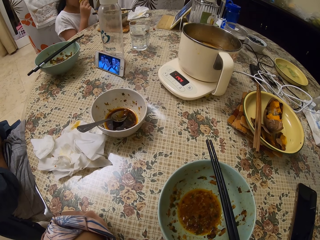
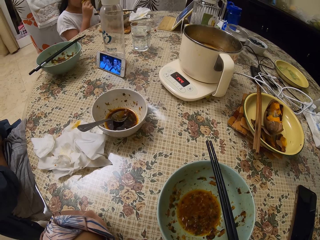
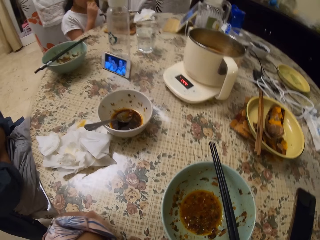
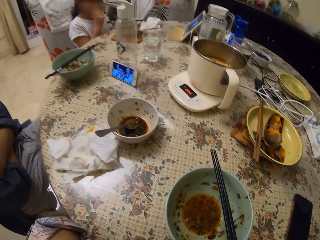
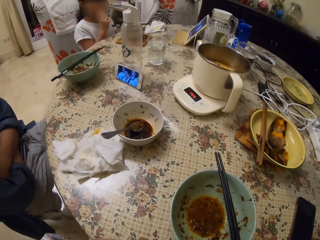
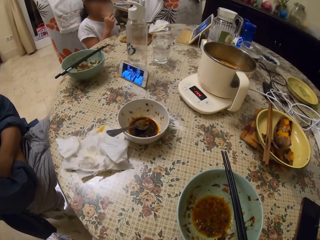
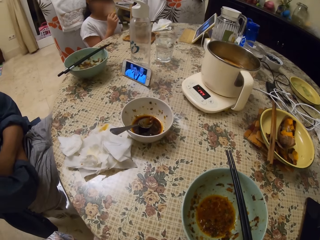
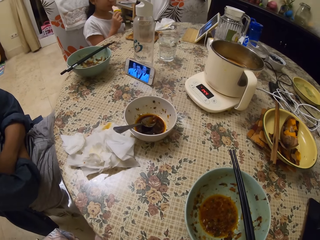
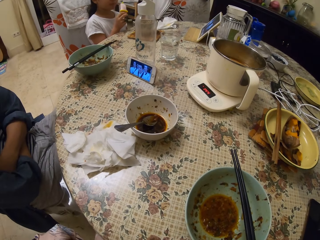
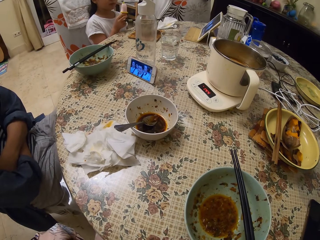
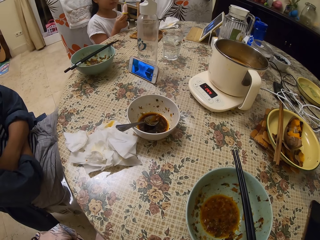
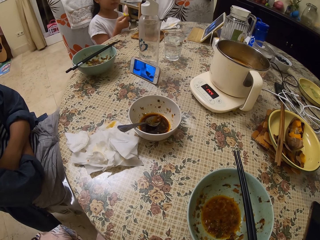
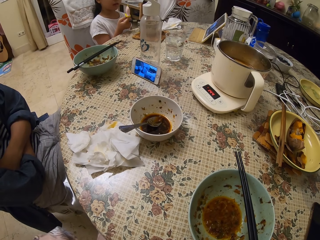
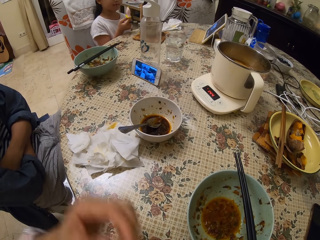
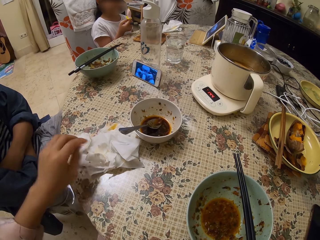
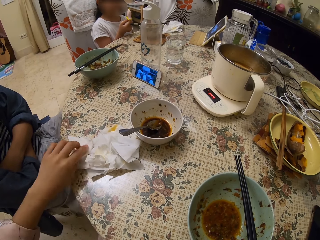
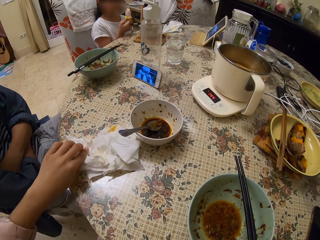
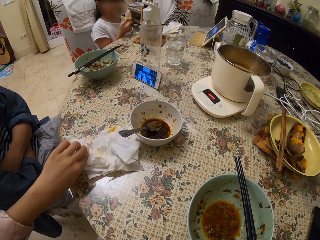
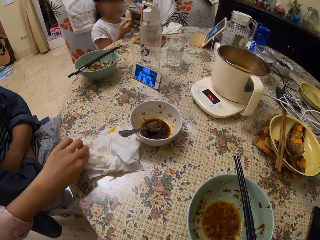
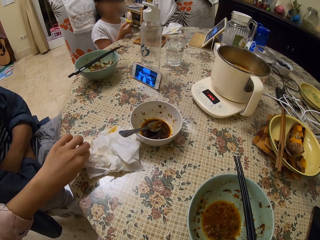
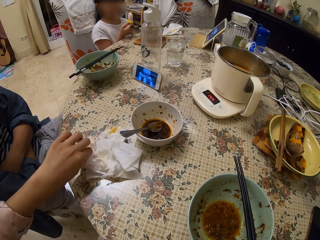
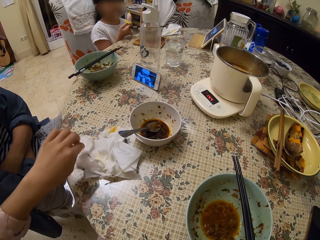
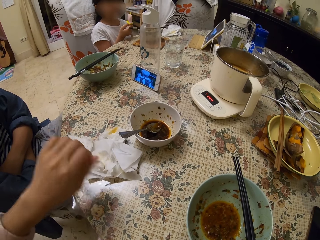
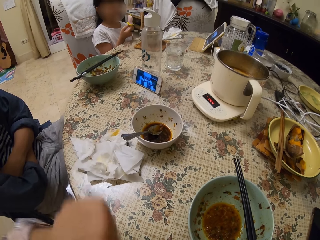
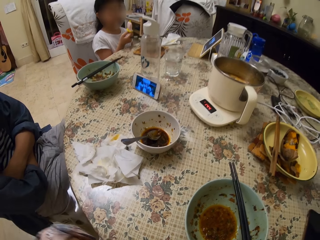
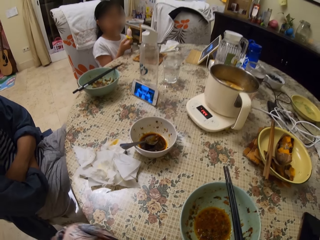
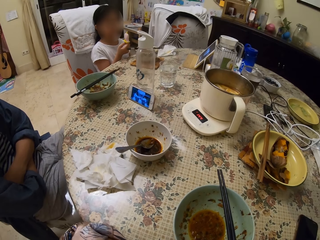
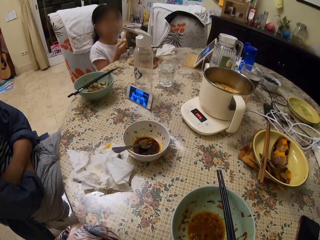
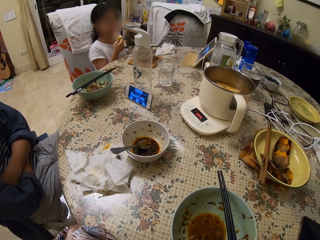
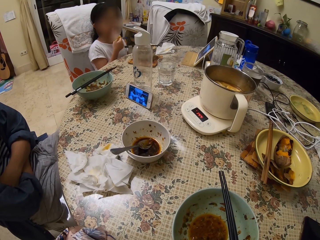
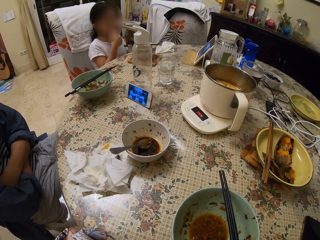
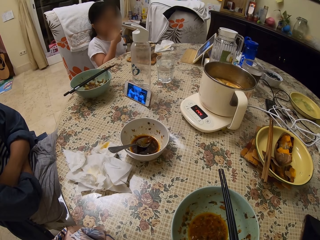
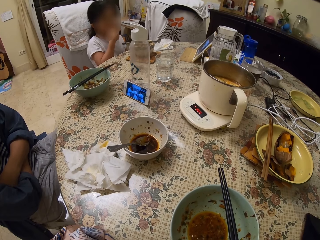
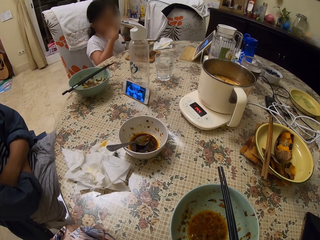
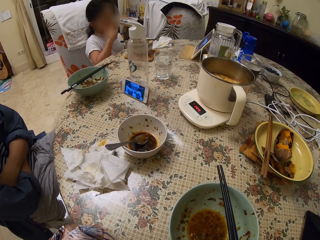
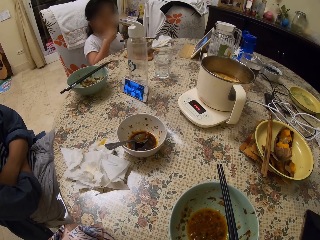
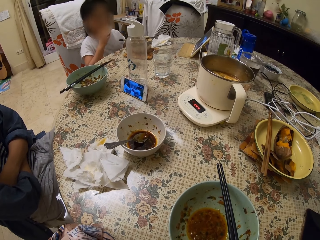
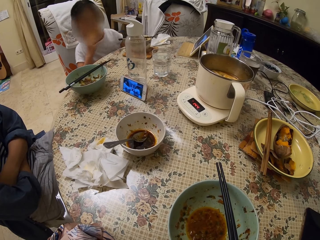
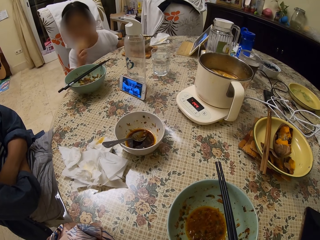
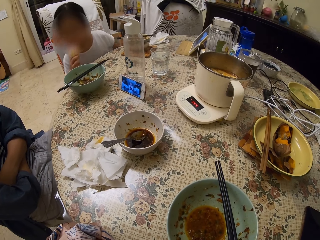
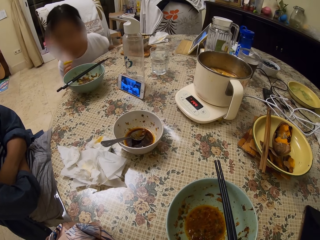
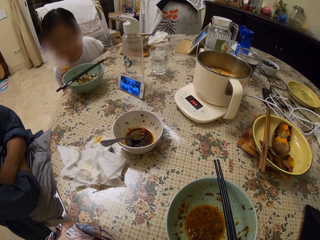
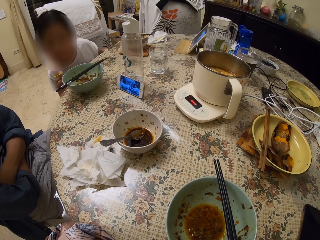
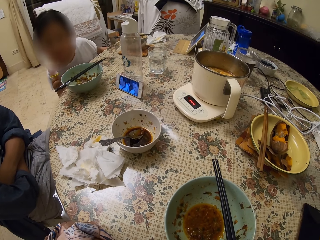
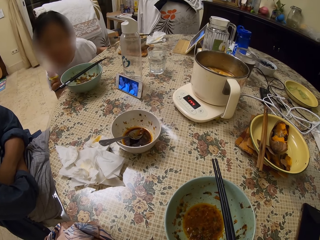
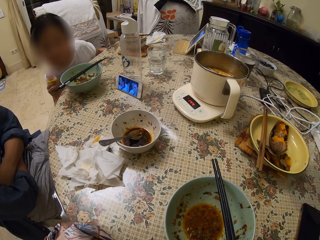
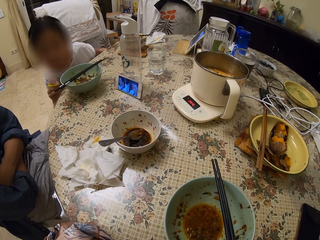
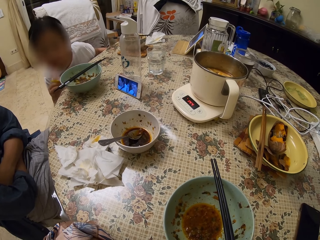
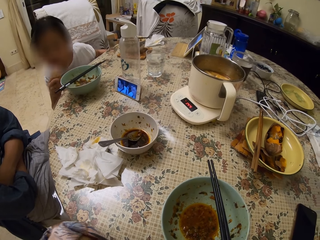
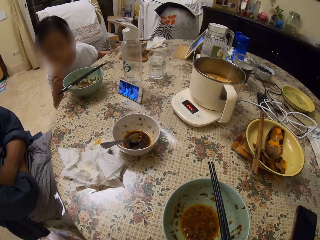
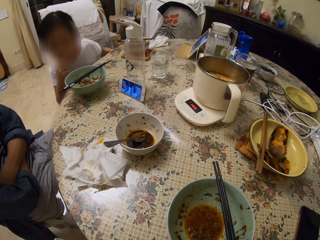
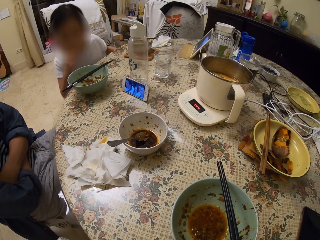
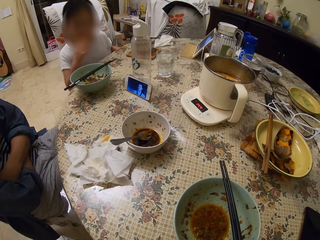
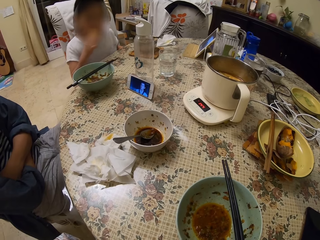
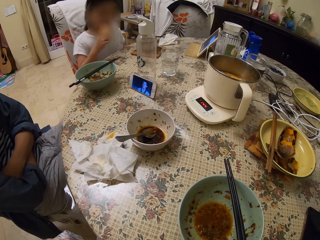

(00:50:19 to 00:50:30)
A girl watches the movie on the tablet. The camera wearer wipes the hand on the paper wipe on the table. They stare round on the table. The girl eats the ice. A man watches the phone on the table. The girl peeps at the man's phone on the table.

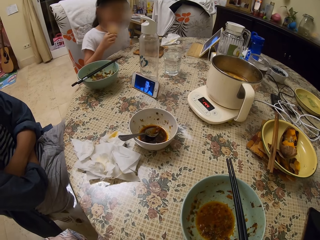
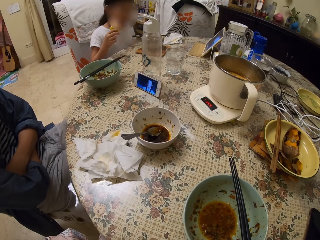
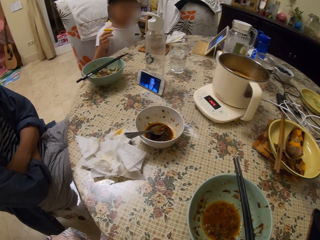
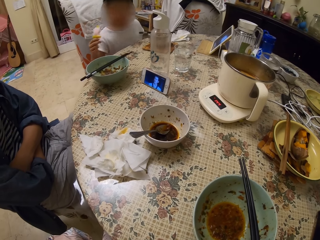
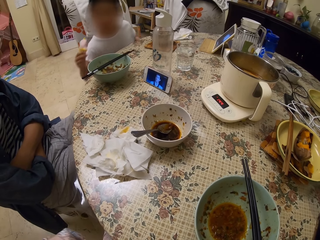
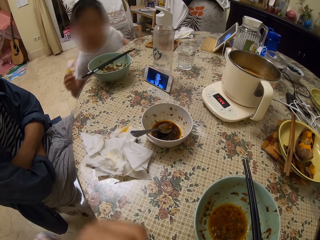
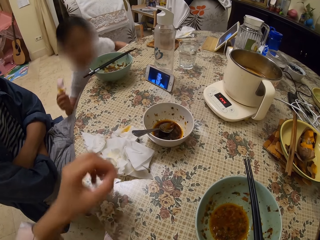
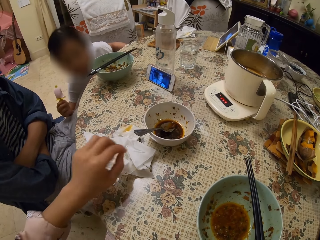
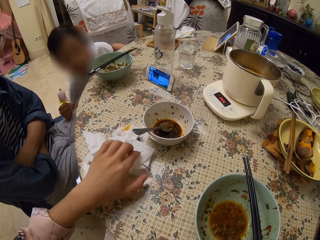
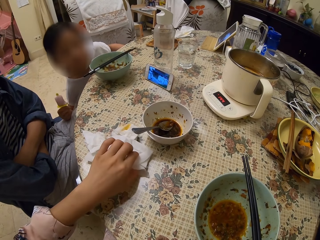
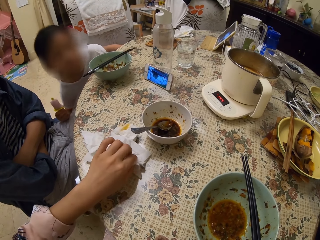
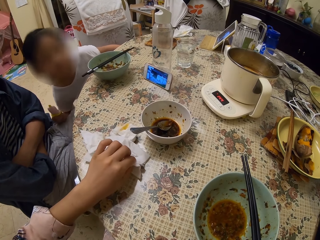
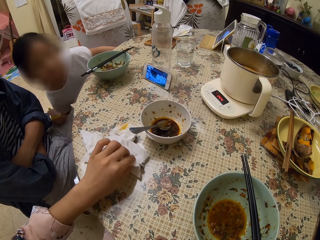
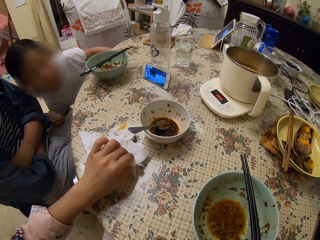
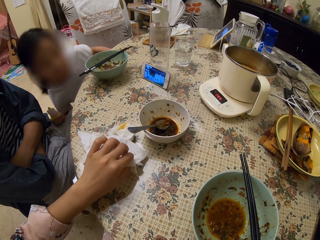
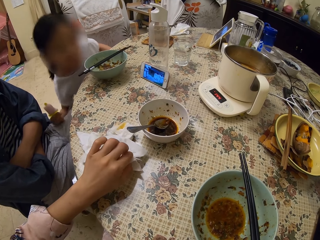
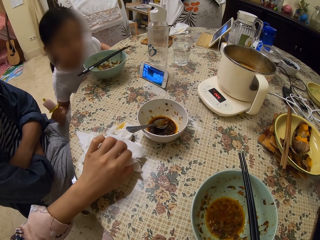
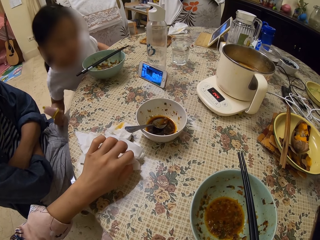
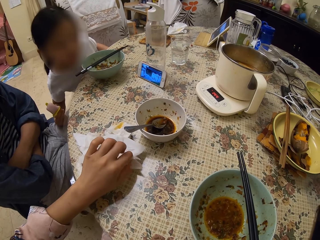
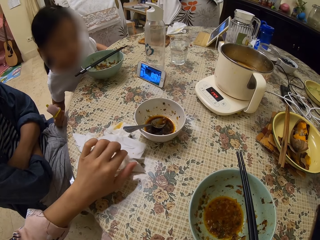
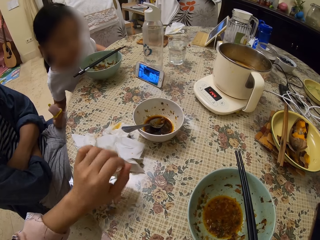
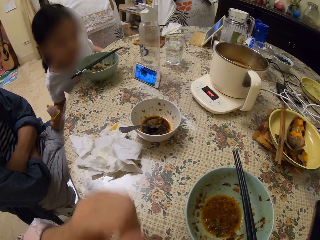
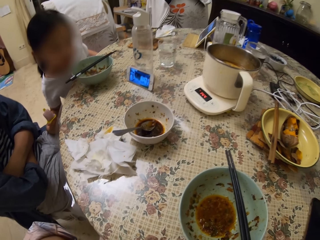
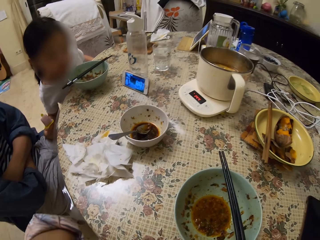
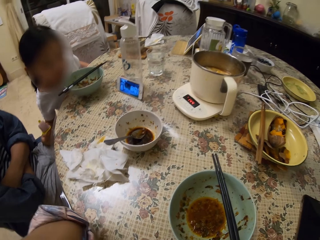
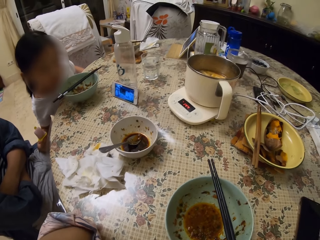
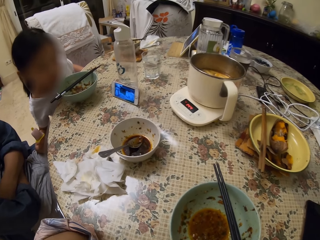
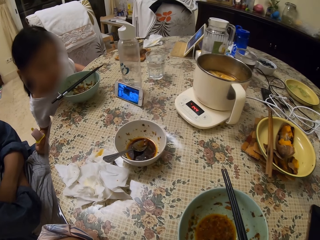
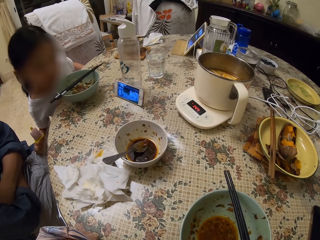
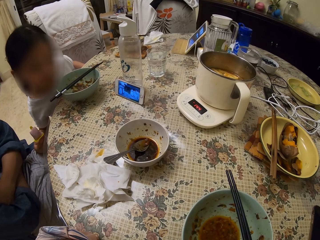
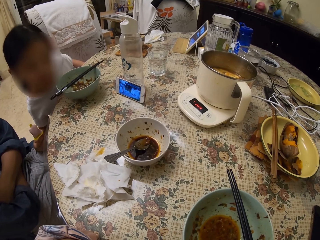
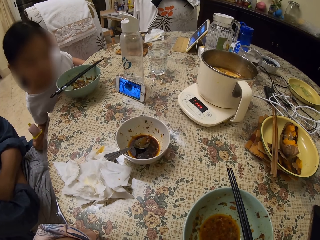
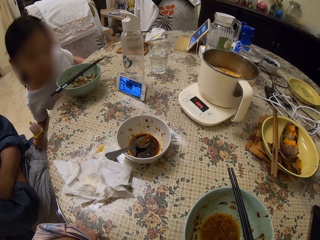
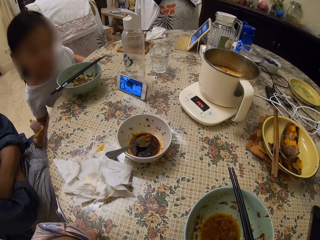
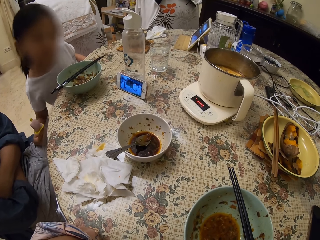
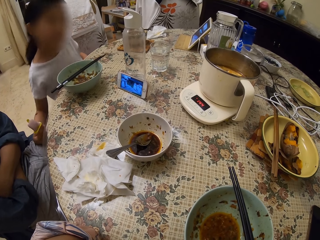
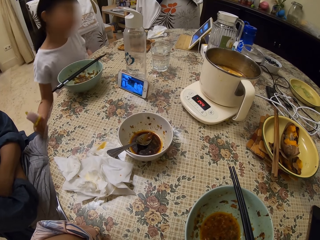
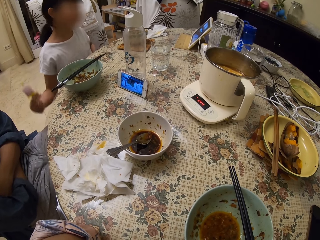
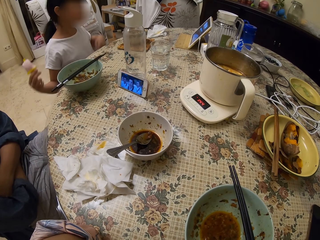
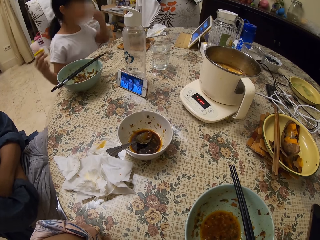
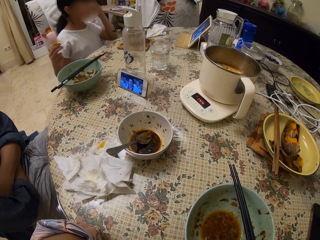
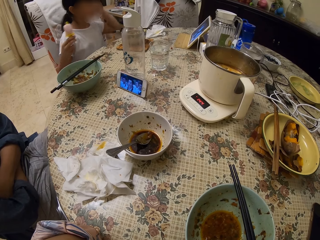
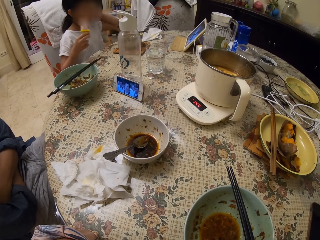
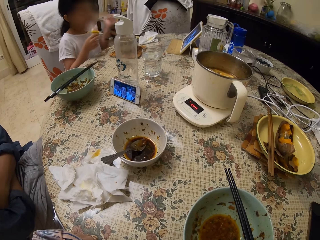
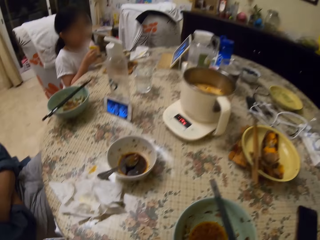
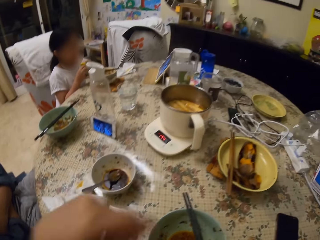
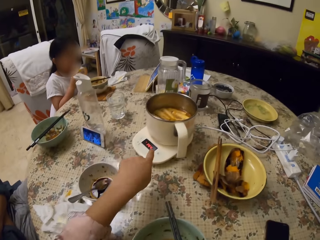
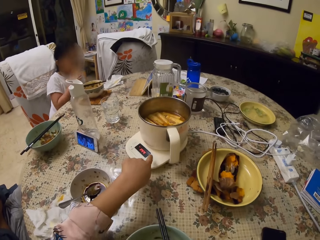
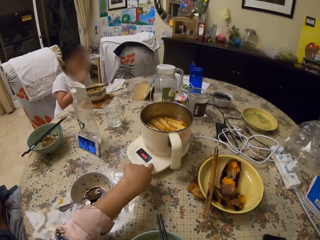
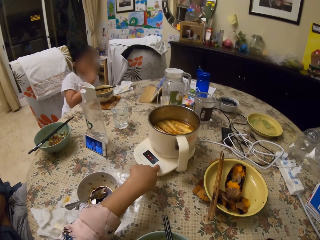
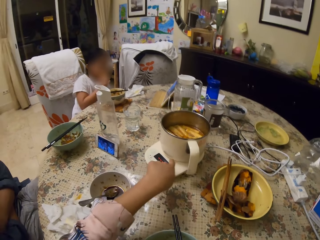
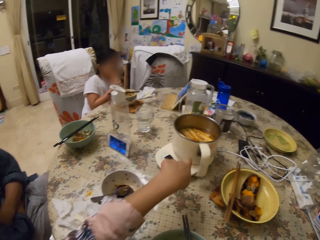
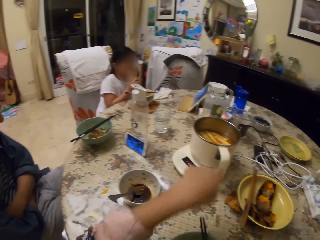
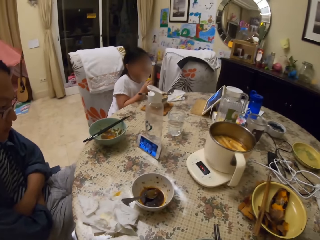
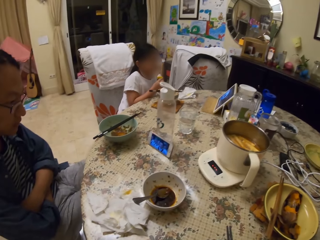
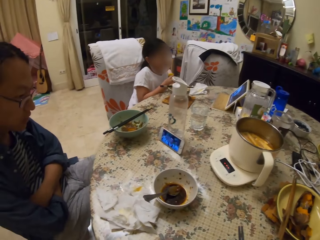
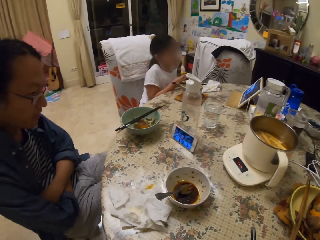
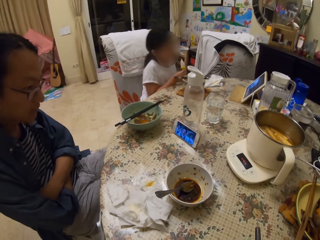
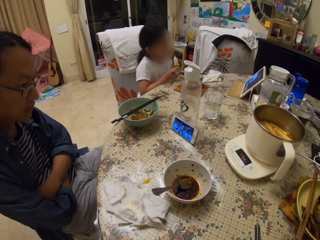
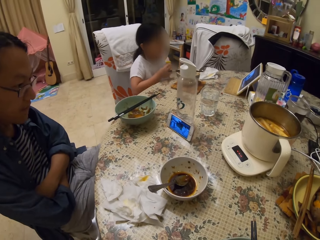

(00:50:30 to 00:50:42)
The camera wearer wipes the hand on the wipe paper on the table. They stare round on the table. A girl watches the tablet on the table. The girl eats the ice. The camera wearer presses the weighing balance or cooker button on the table. They talk. They stare round on the table. A man watches the phone on the table.
